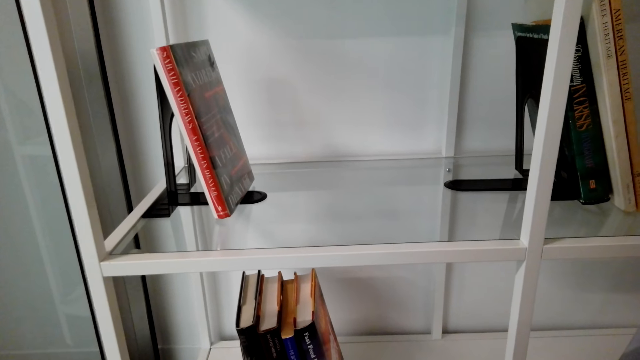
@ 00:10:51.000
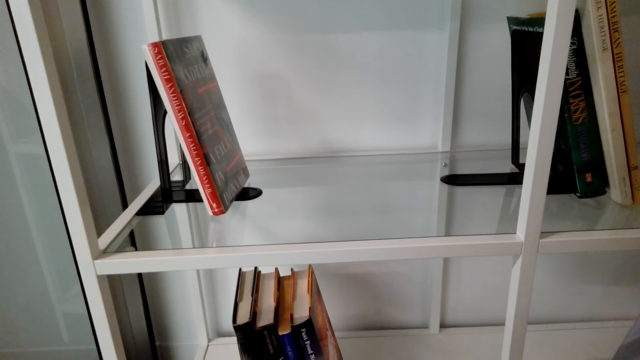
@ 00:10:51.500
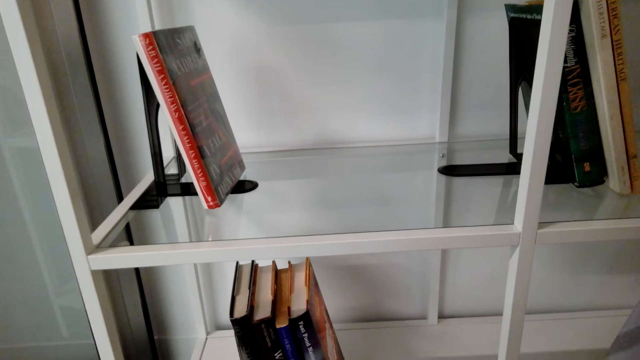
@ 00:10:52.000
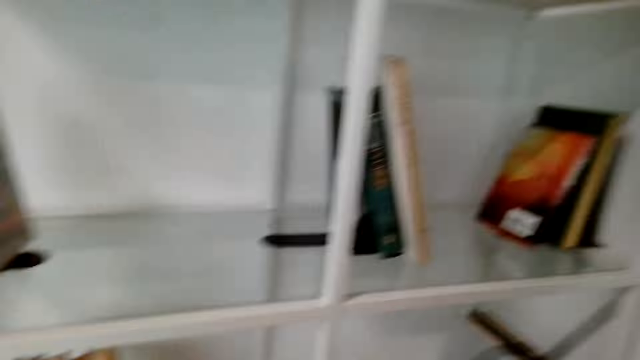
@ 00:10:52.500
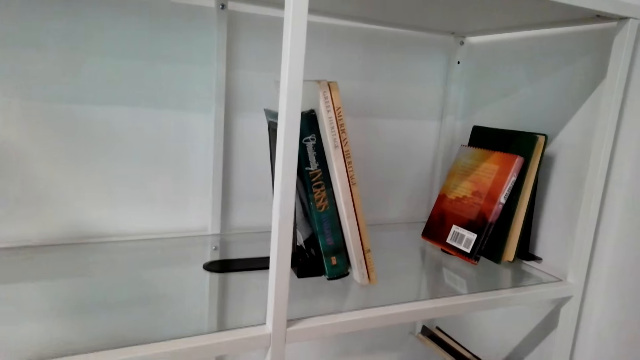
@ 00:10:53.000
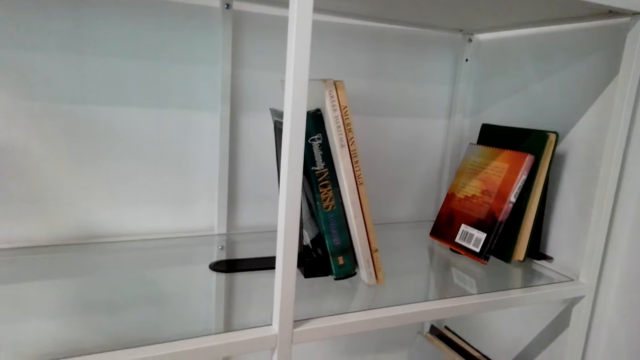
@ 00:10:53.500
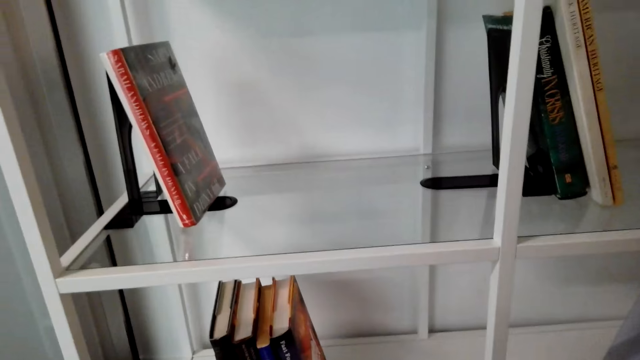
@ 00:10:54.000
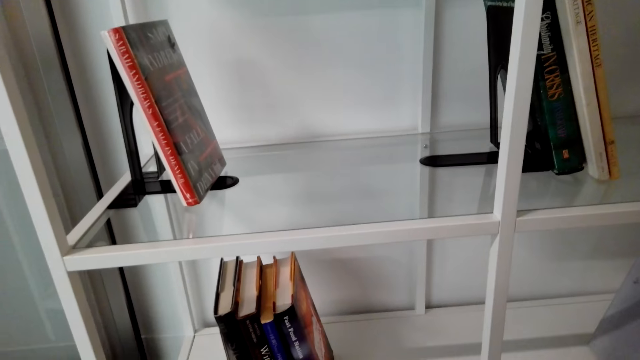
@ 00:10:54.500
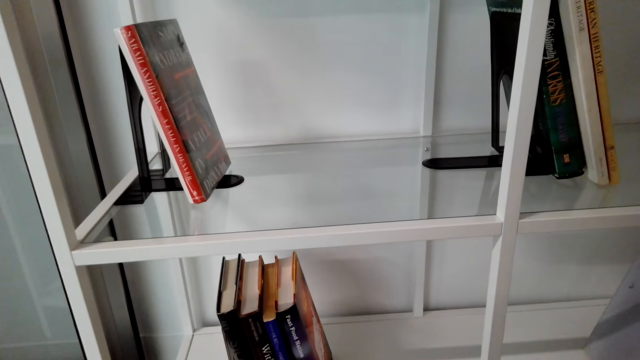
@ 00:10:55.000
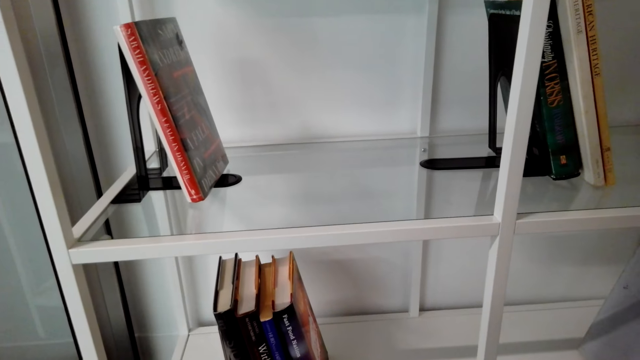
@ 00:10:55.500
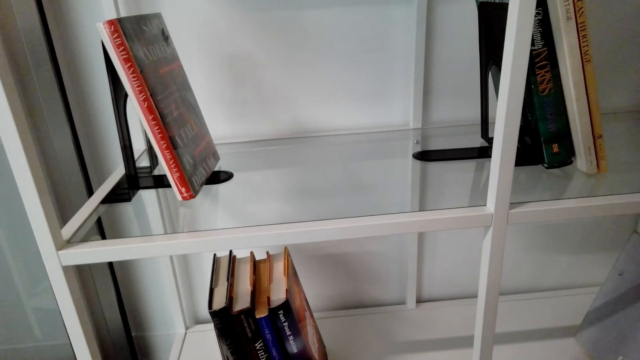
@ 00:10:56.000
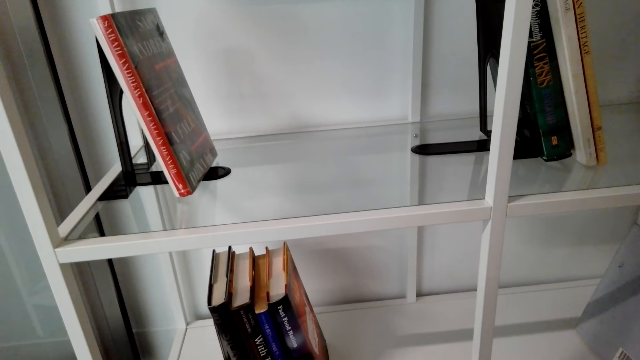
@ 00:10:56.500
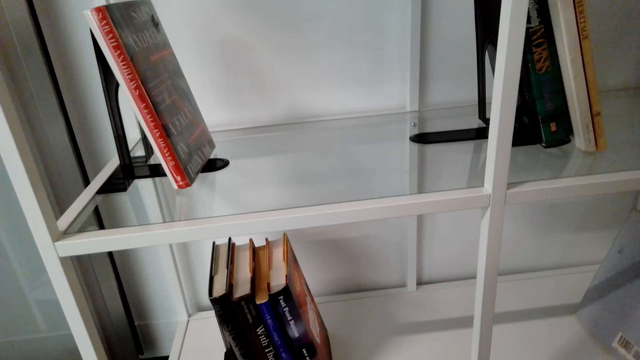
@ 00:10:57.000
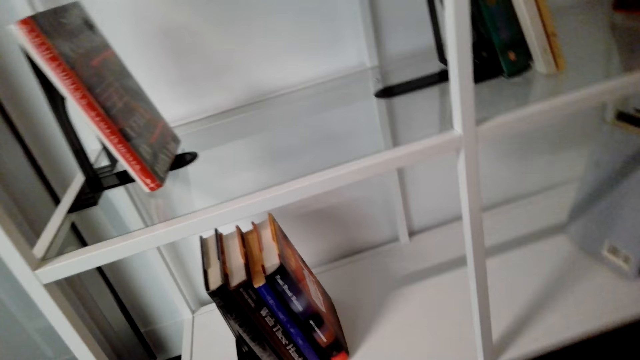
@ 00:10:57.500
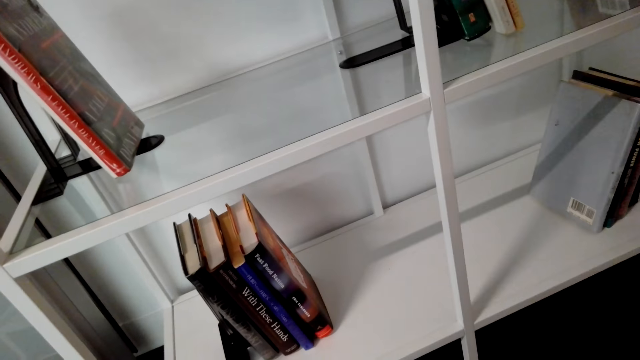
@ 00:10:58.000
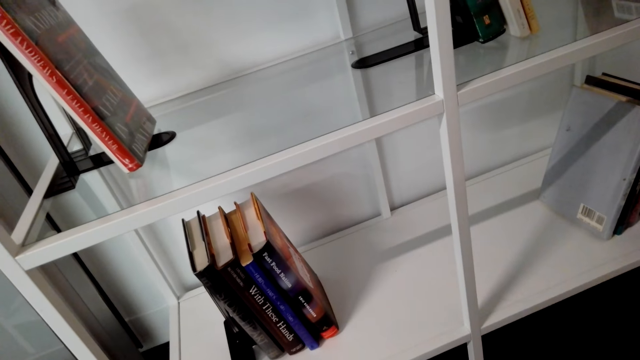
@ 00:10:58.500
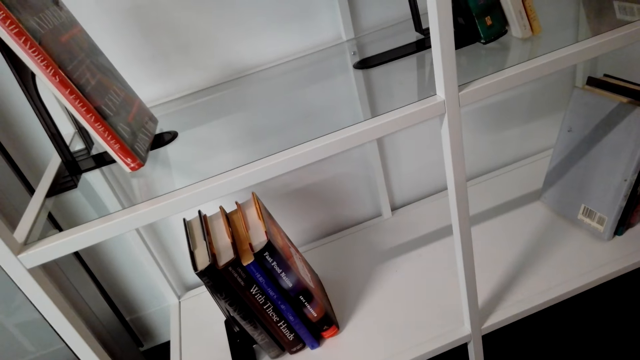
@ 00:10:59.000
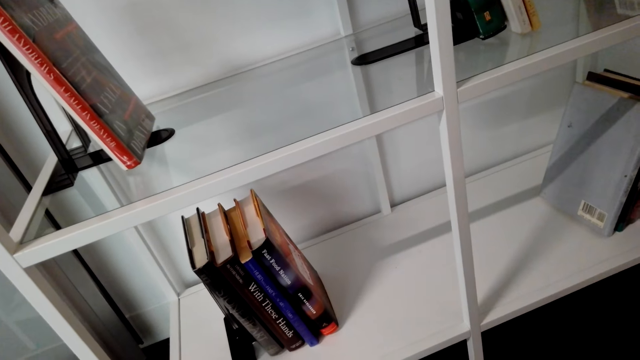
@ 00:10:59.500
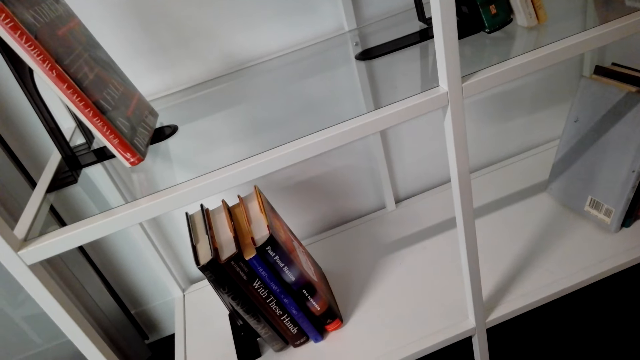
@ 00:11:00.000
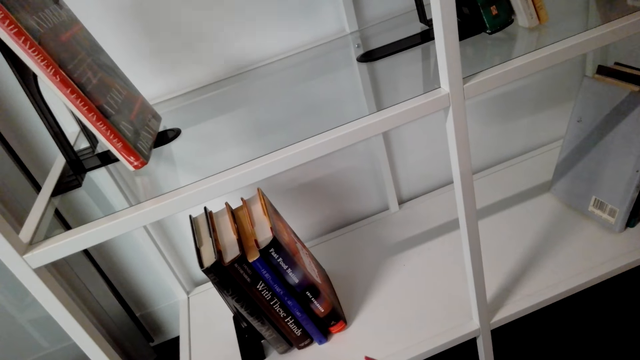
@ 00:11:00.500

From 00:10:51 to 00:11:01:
The camera wearer talks.

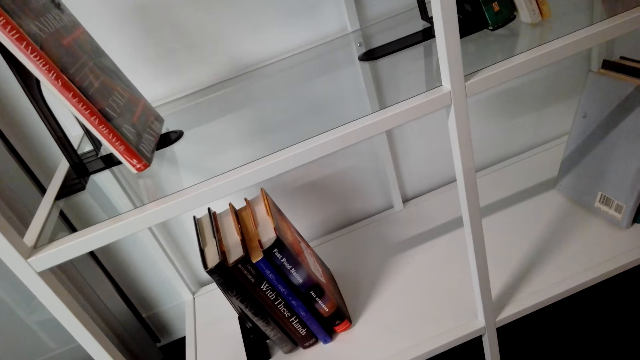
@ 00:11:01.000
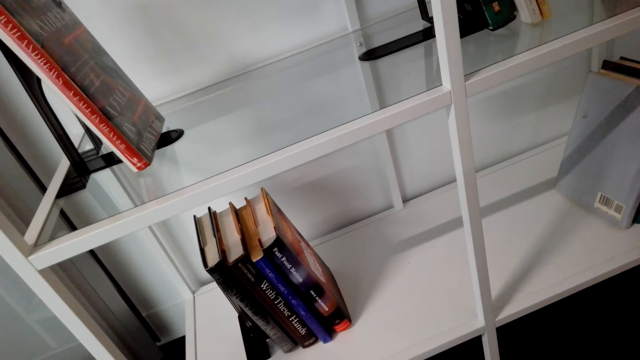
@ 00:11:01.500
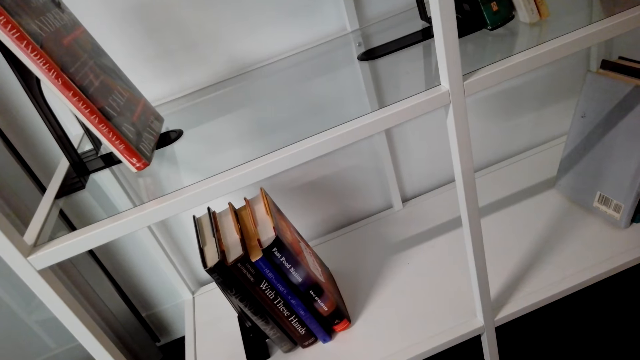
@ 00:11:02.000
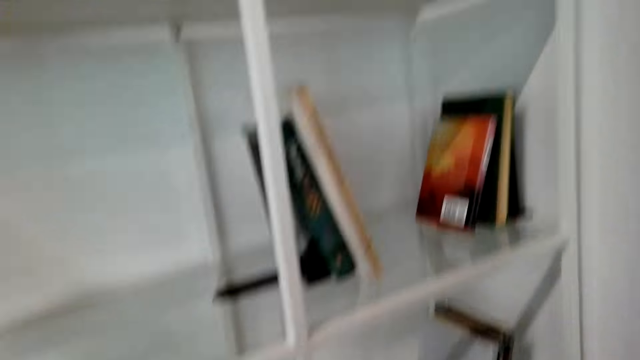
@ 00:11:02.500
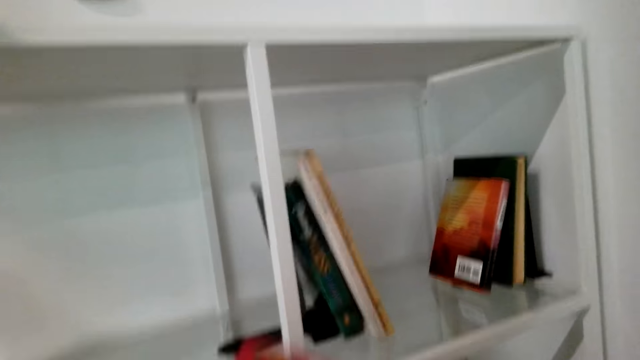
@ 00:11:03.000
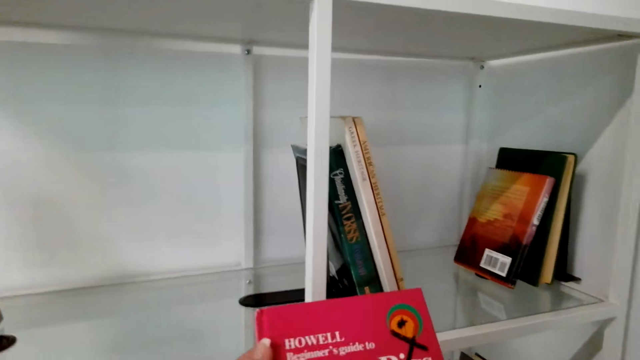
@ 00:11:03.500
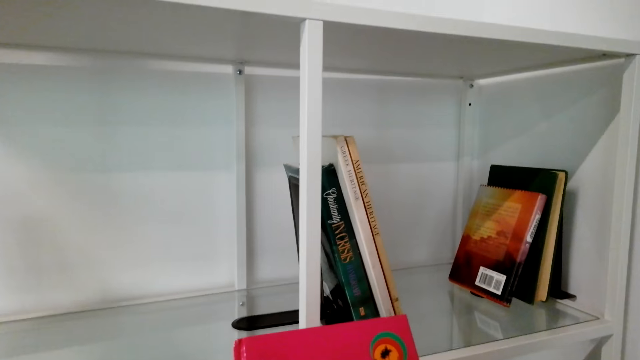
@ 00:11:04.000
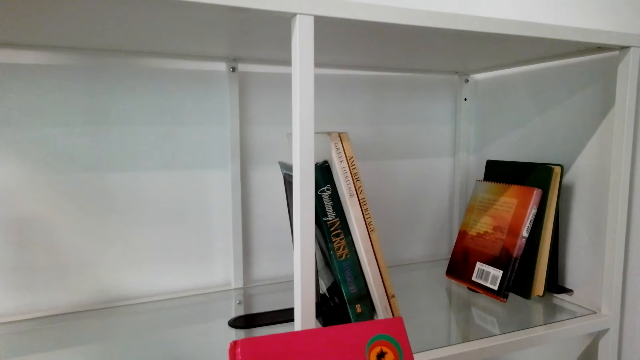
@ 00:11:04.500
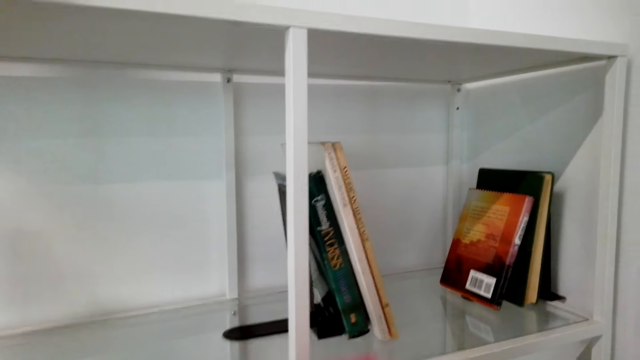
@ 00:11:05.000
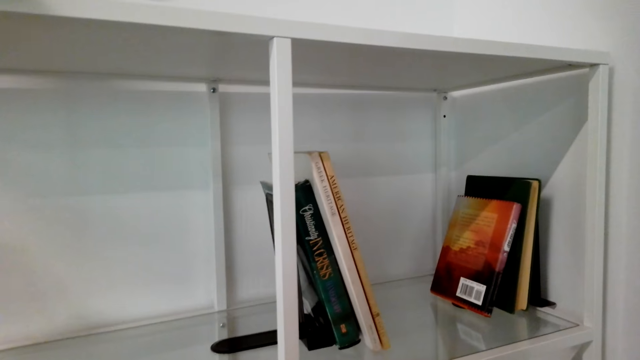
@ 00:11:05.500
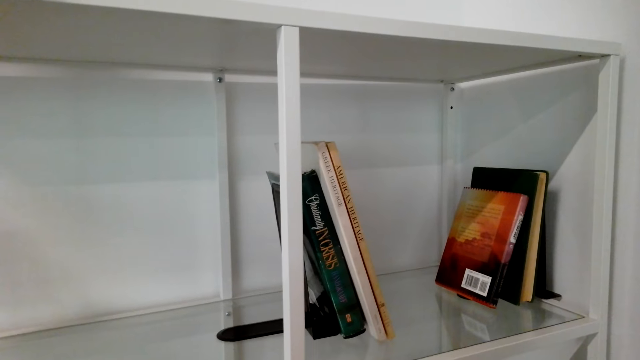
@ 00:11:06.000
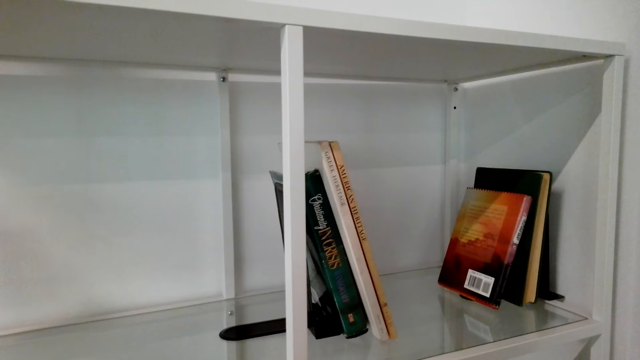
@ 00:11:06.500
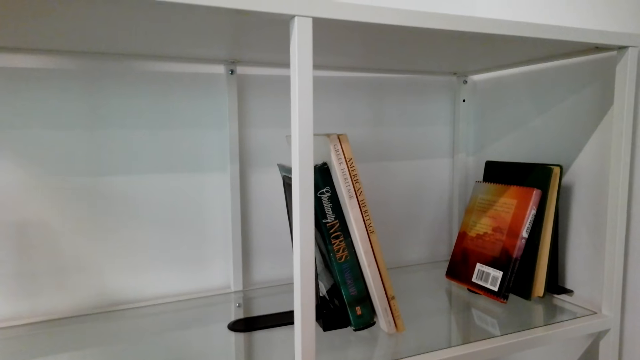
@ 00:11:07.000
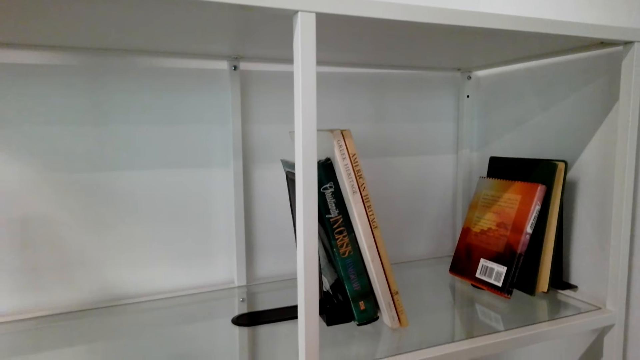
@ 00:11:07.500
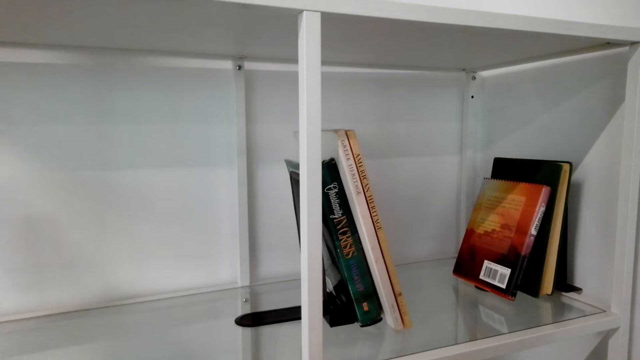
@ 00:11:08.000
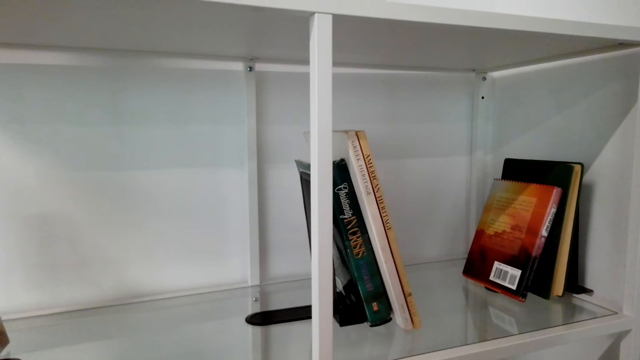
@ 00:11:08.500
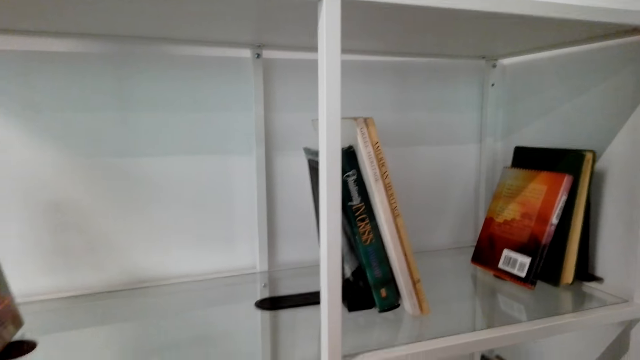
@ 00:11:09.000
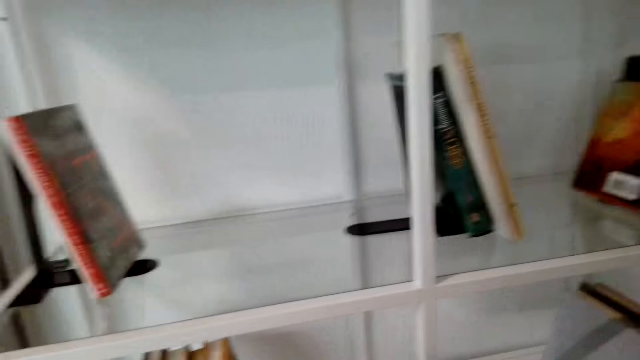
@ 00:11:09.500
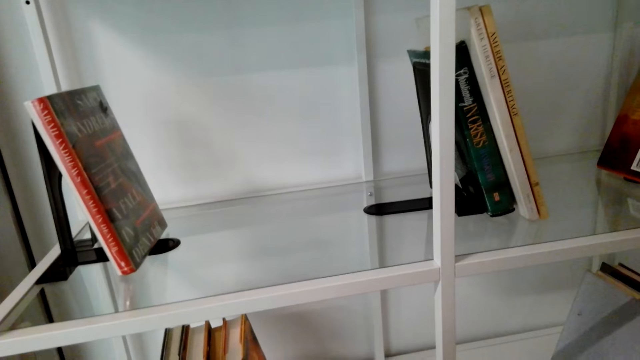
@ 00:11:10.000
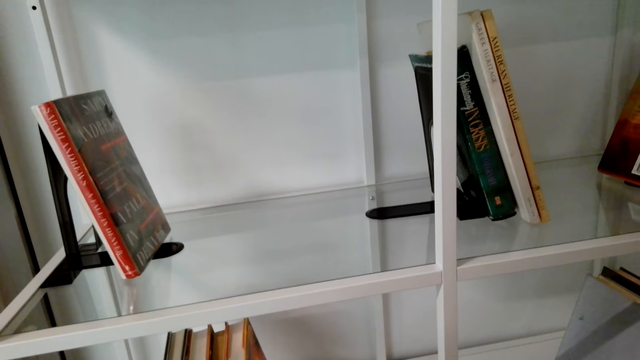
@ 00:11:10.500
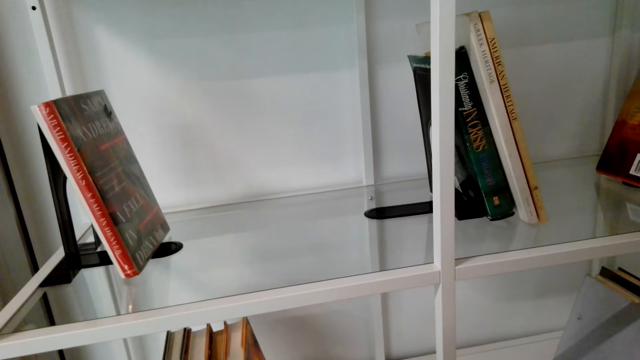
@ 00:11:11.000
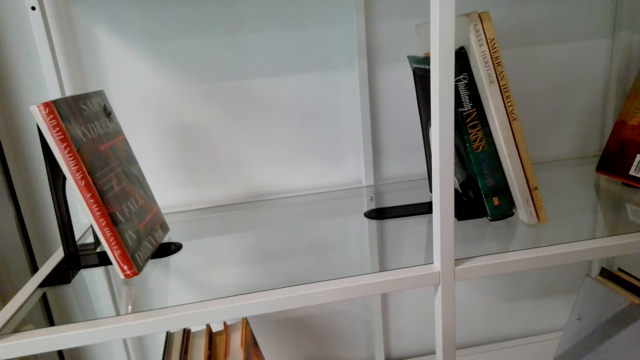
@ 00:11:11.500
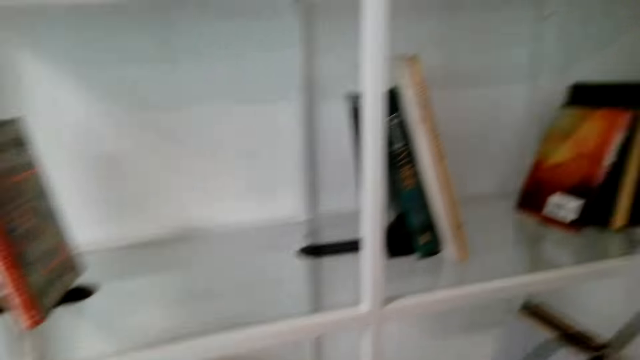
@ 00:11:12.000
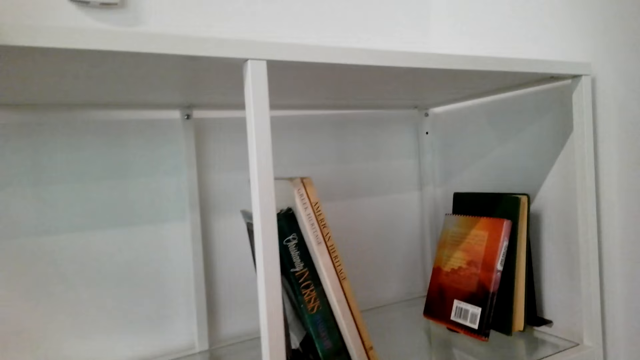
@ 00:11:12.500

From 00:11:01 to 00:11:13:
The camera wearer picks a book. They talk.
